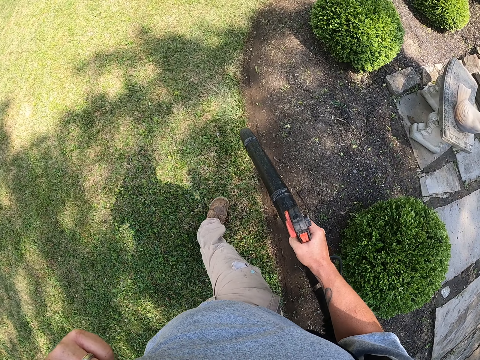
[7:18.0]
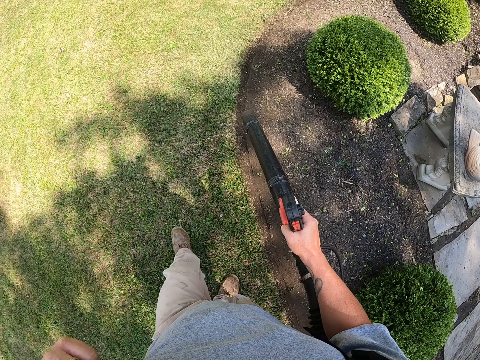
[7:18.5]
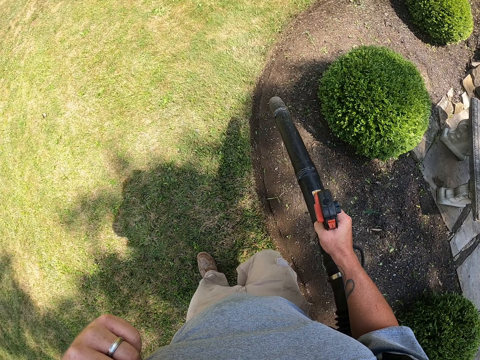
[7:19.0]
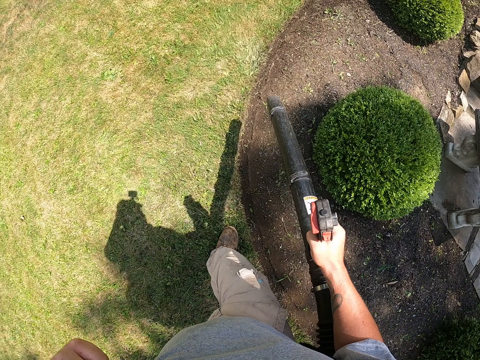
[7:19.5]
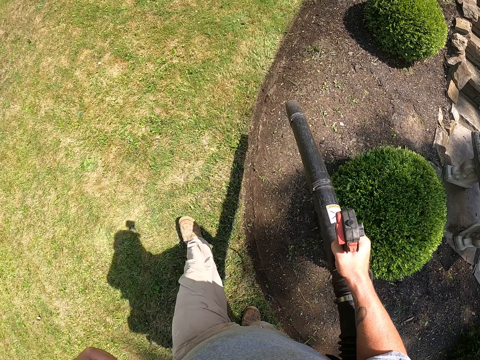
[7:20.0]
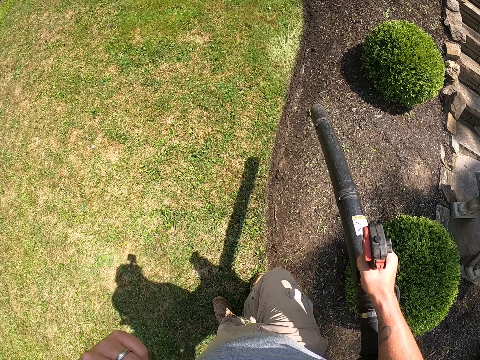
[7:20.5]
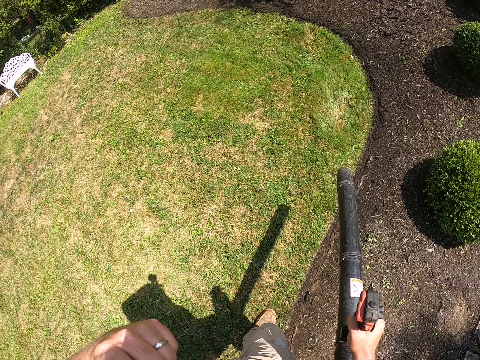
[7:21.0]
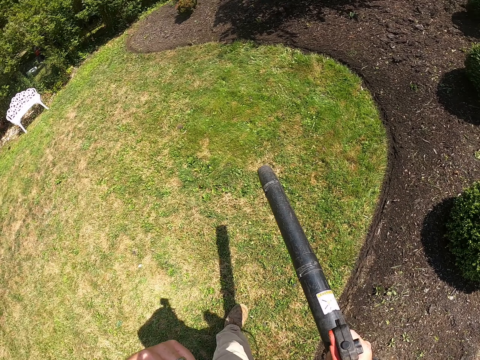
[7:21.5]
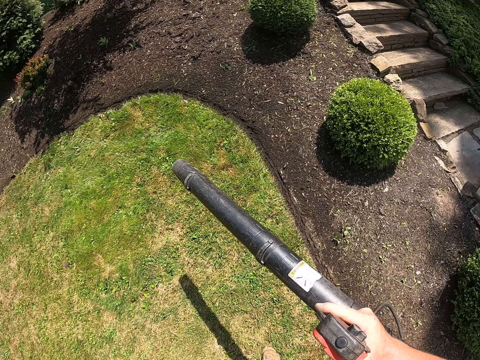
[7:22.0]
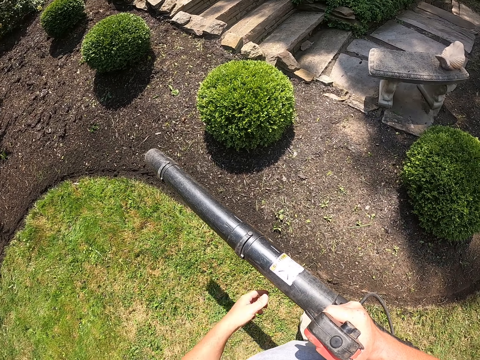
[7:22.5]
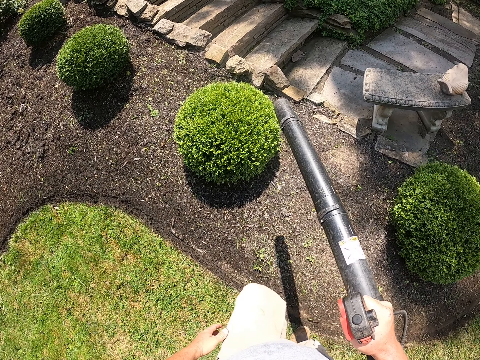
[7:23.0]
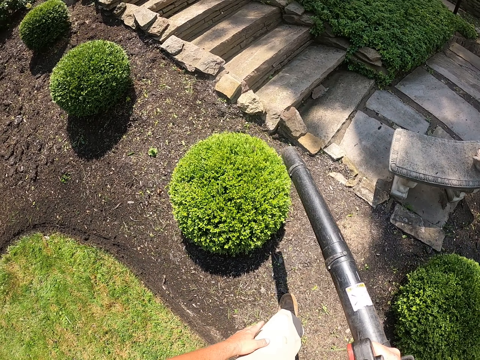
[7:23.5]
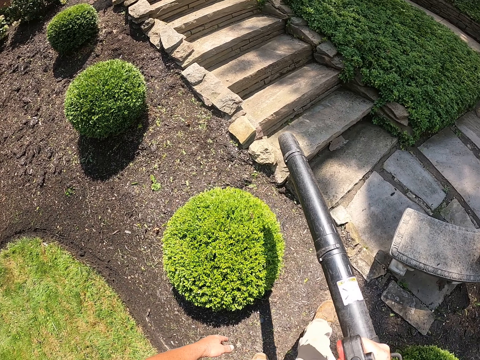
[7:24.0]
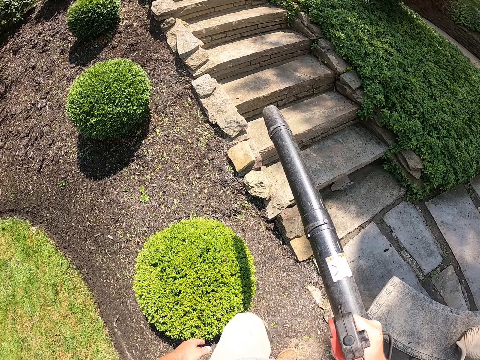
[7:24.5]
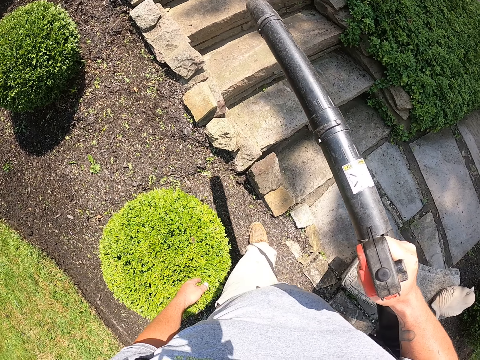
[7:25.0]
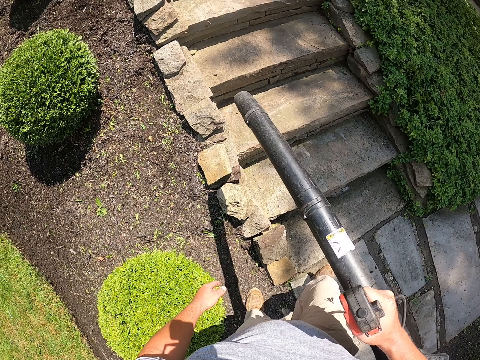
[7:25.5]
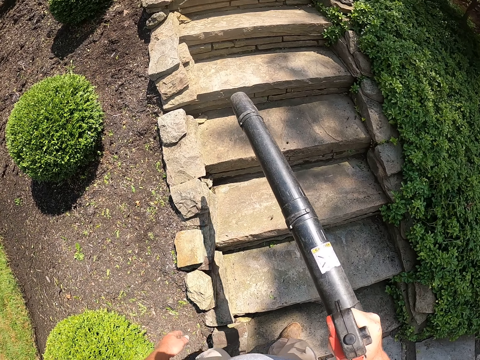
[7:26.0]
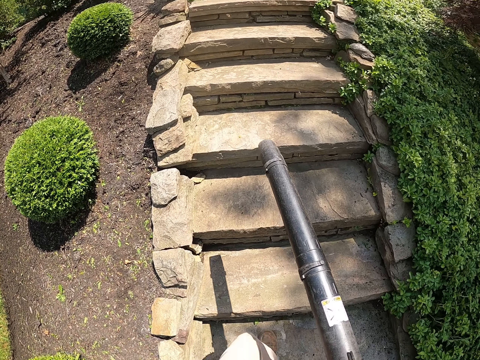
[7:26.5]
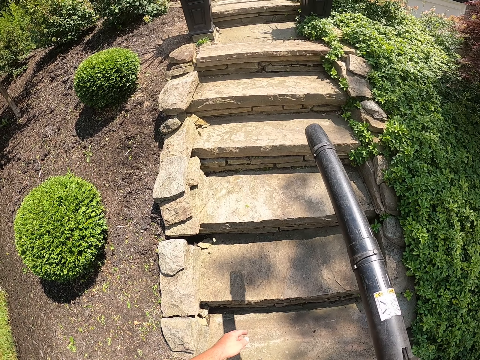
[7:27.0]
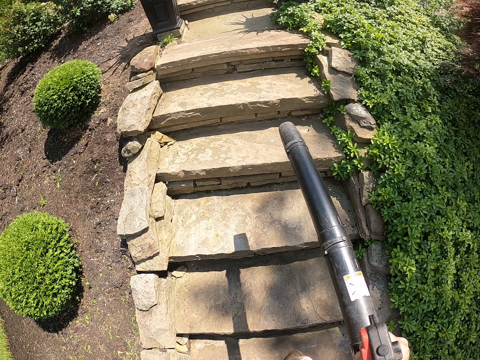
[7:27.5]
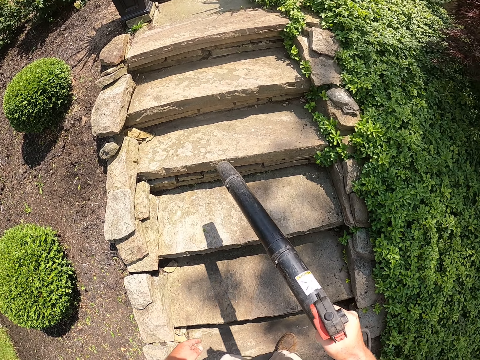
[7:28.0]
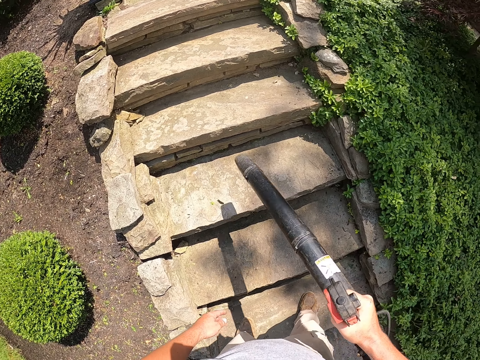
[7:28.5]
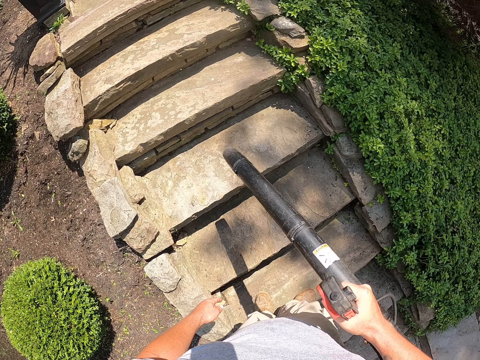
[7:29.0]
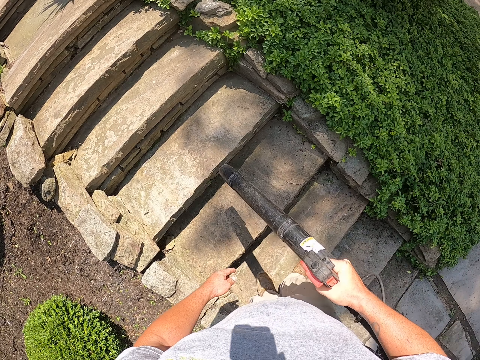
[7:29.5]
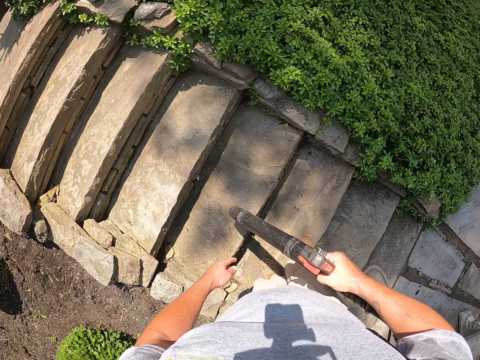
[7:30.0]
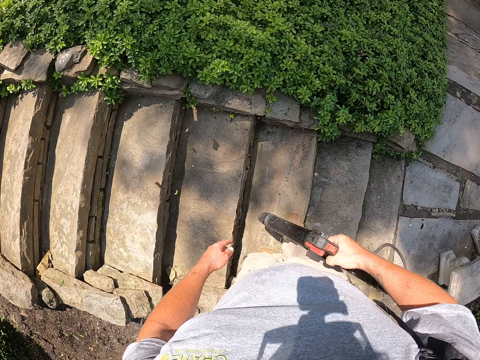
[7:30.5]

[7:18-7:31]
The camera wearer walks on the garden. They climb the stair. They blow out dust on the staircase. They stand on the stair and vacuum the stairs.

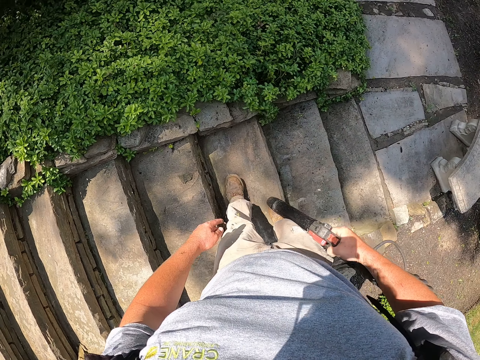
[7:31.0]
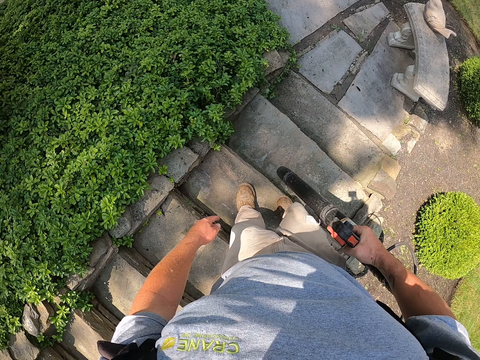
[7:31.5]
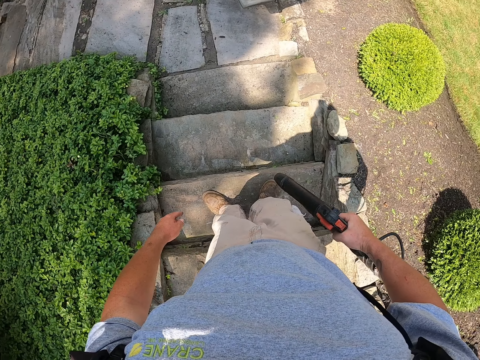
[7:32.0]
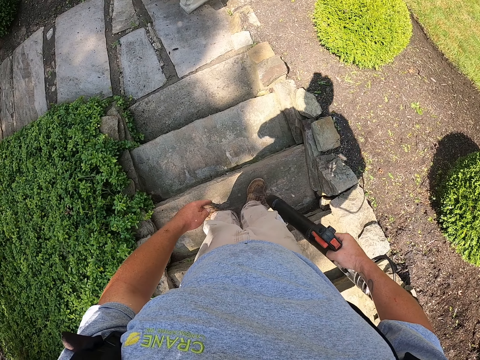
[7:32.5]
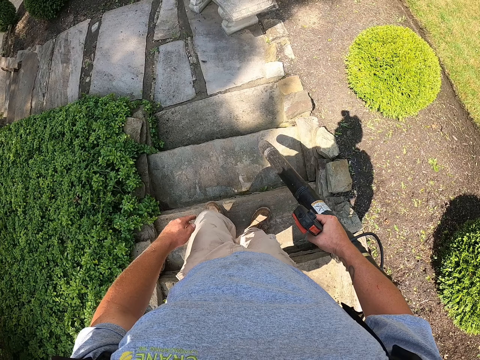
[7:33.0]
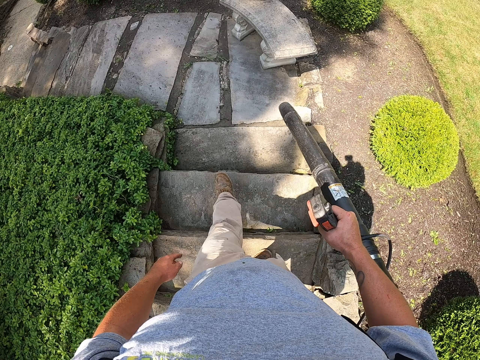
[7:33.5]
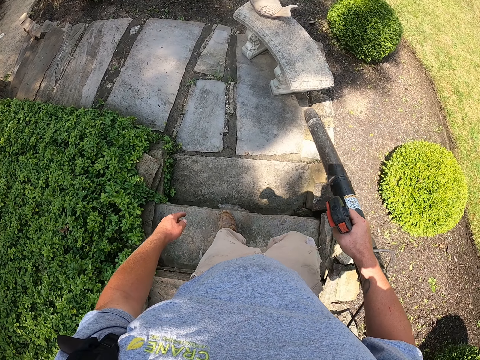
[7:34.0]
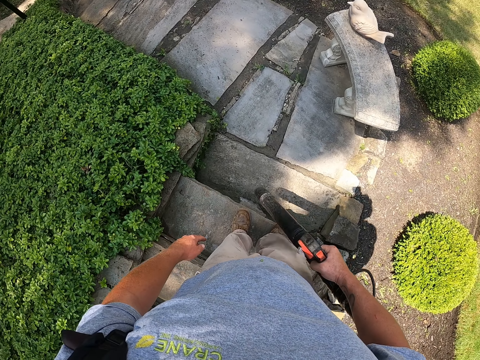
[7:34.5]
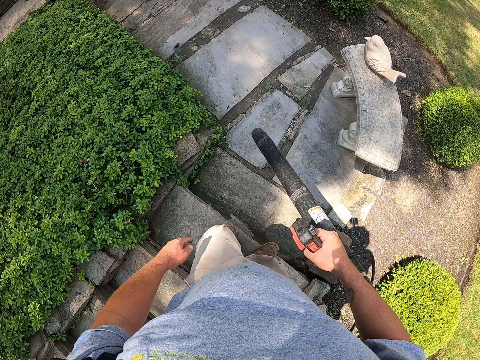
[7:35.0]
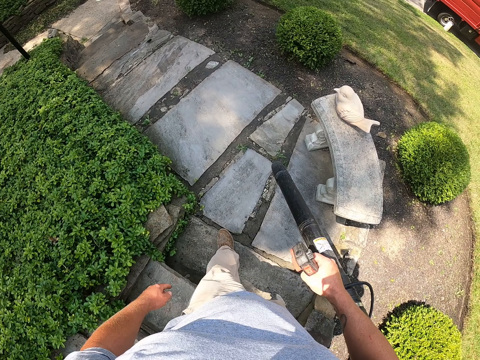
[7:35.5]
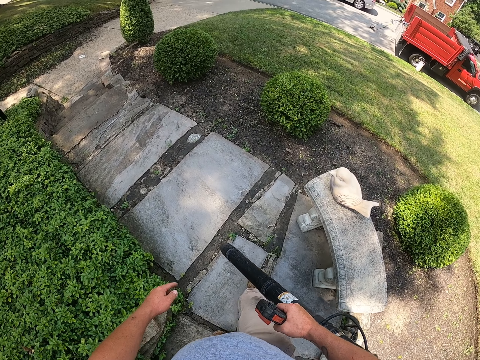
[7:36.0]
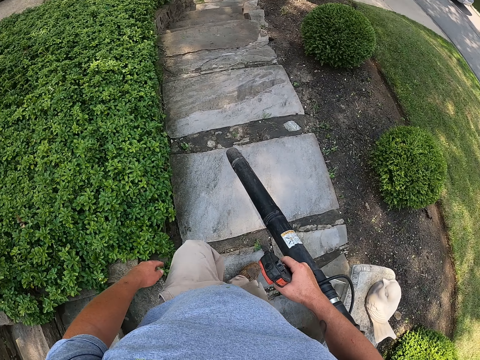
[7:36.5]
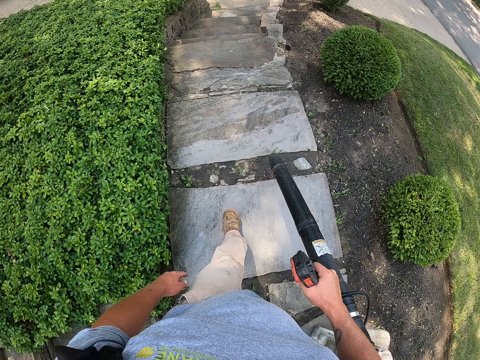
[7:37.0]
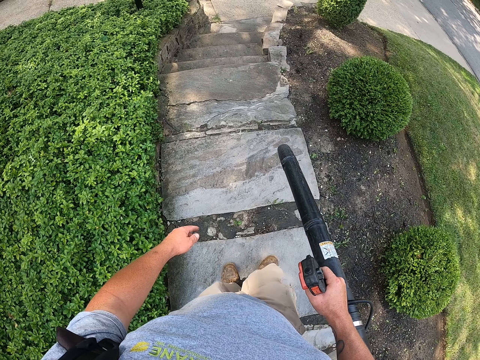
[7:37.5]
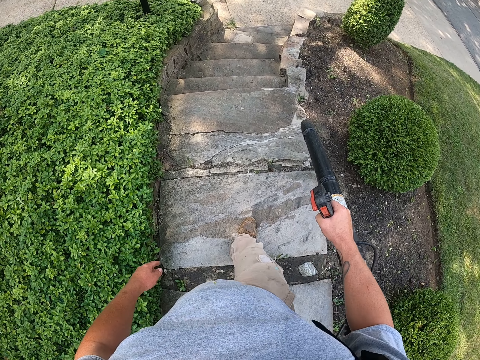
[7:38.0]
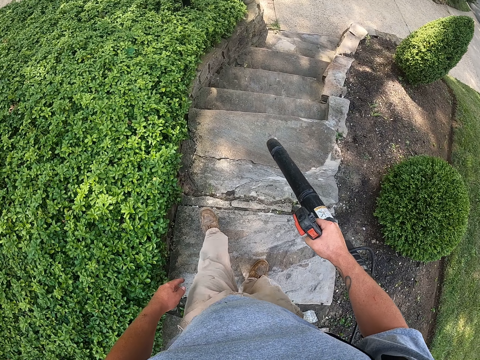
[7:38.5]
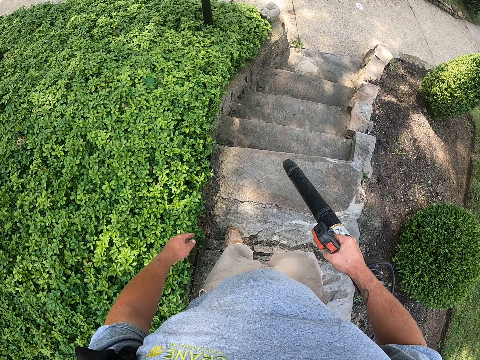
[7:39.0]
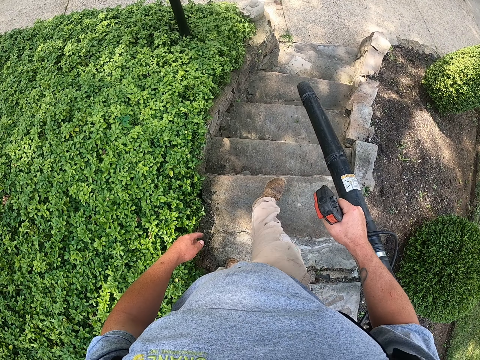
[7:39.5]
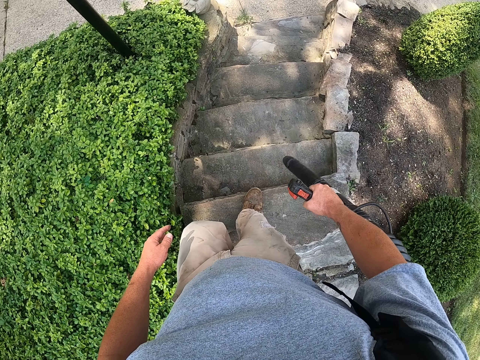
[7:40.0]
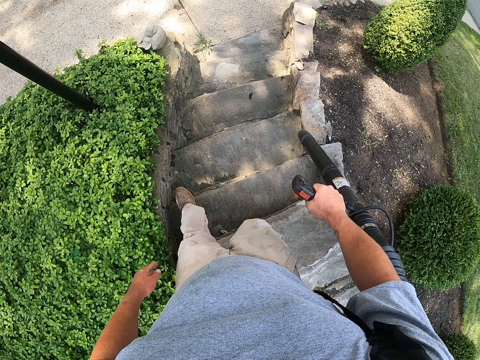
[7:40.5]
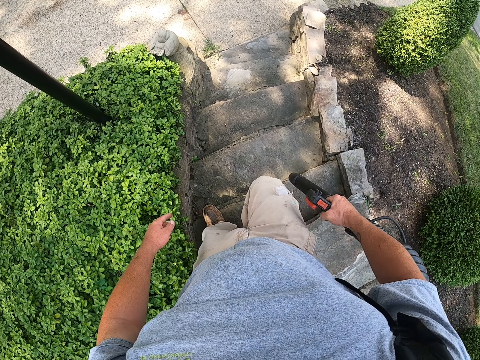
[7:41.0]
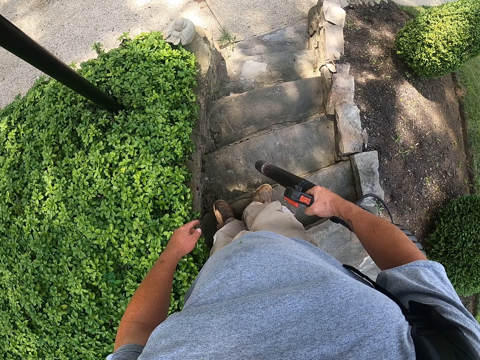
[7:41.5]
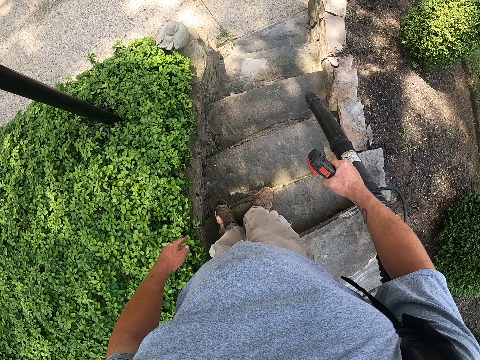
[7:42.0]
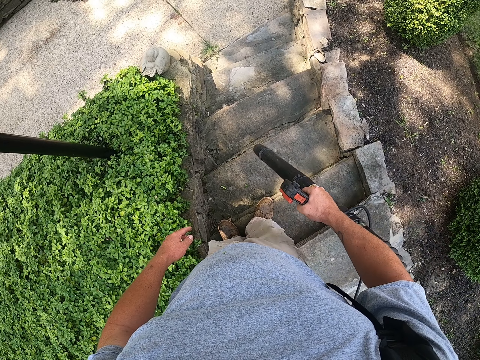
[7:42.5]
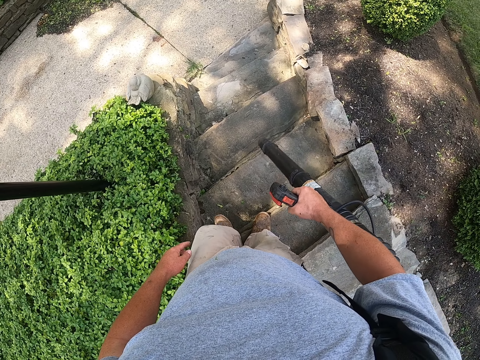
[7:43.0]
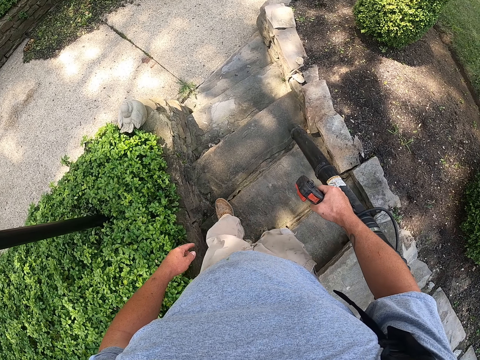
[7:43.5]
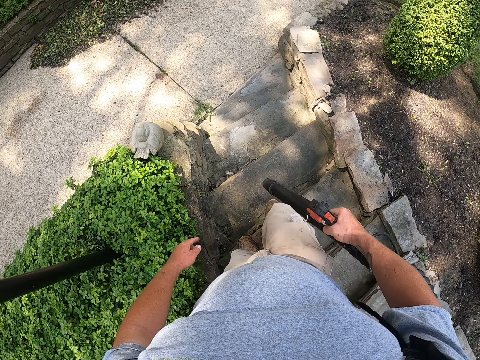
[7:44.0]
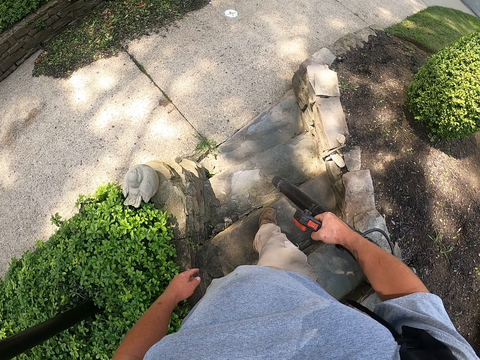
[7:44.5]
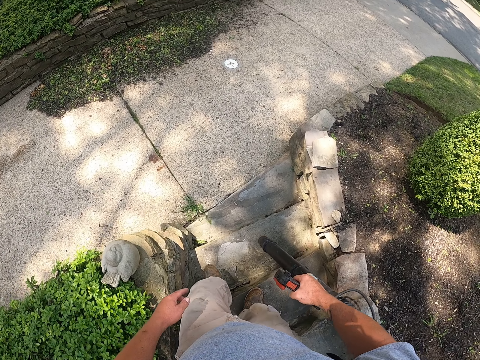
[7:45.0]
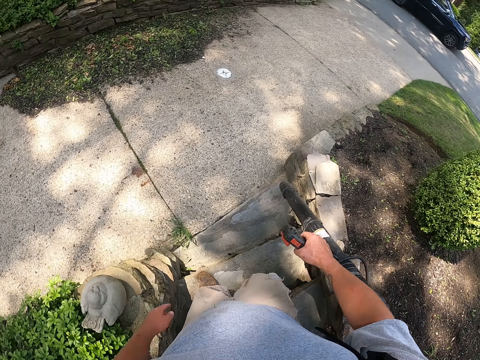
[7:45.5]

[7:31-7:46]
The camera wearer turns around and vacuums the stairs. They descend the stair and vacuum the stairs. They descend the stair, vacuum the path, walk on the path, vacuum the stairs, descend the stair and vacuum the stairs.
